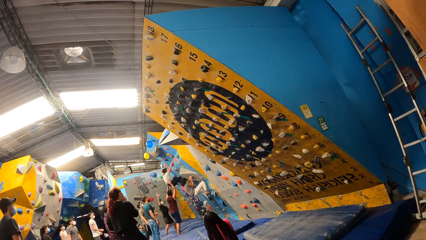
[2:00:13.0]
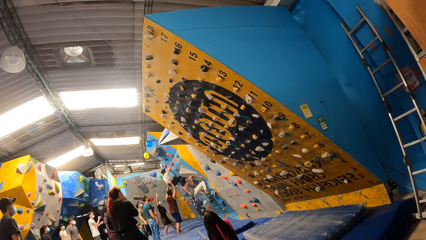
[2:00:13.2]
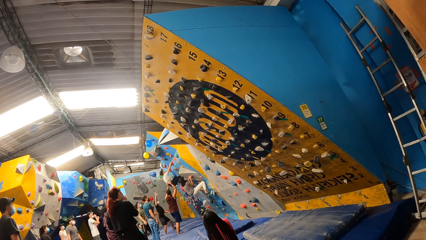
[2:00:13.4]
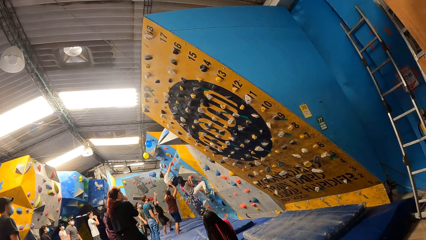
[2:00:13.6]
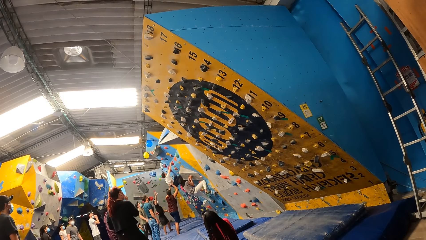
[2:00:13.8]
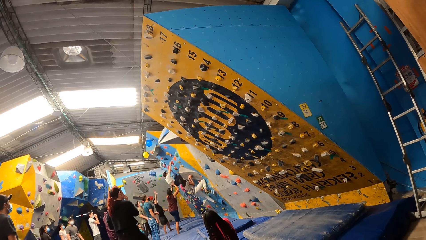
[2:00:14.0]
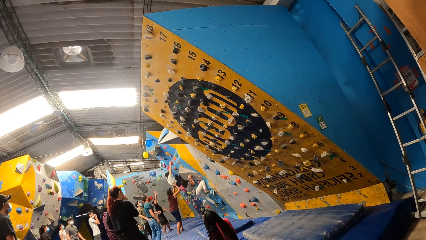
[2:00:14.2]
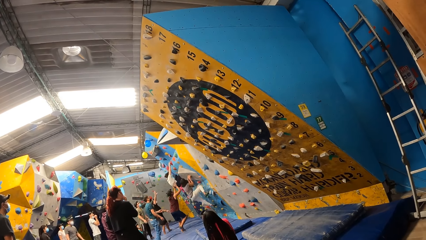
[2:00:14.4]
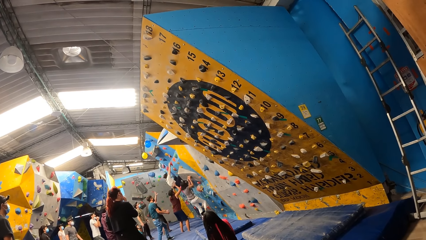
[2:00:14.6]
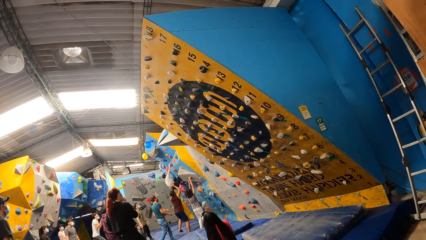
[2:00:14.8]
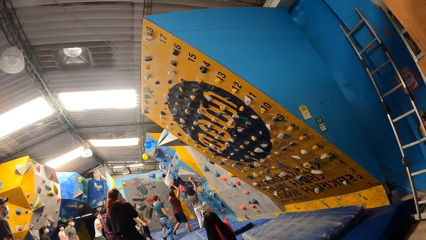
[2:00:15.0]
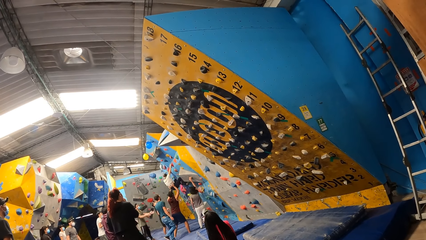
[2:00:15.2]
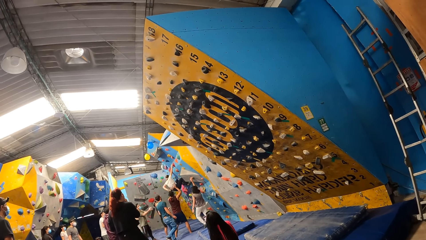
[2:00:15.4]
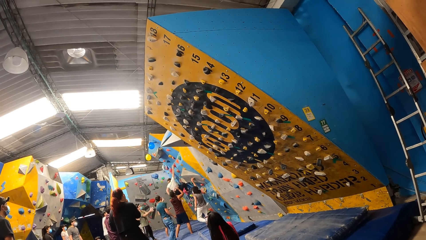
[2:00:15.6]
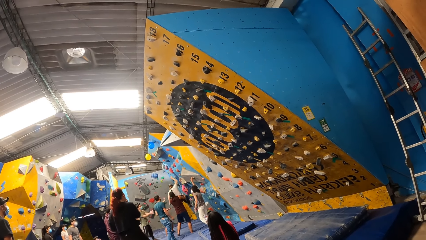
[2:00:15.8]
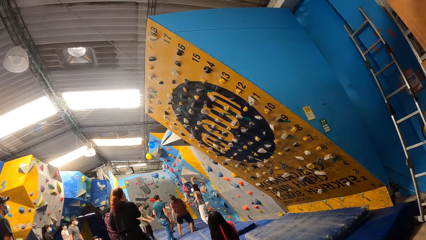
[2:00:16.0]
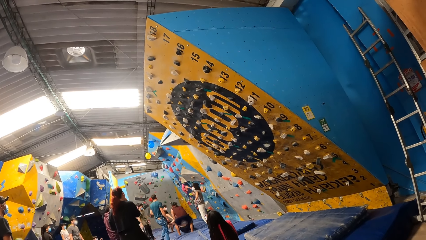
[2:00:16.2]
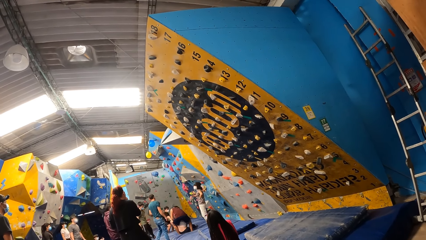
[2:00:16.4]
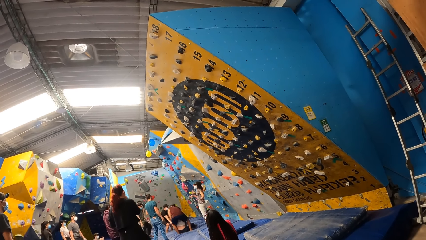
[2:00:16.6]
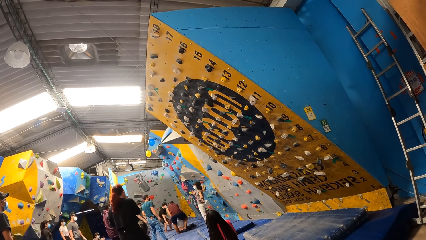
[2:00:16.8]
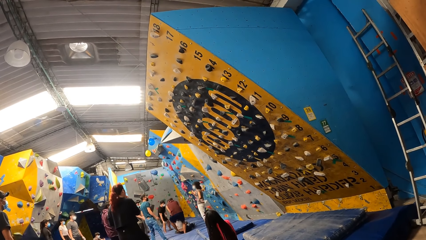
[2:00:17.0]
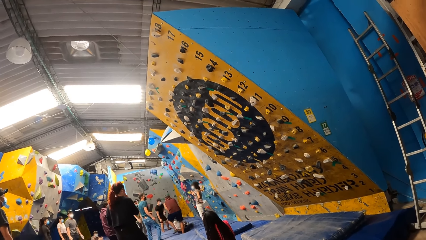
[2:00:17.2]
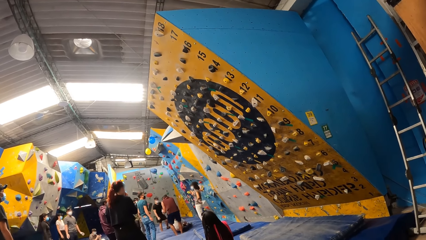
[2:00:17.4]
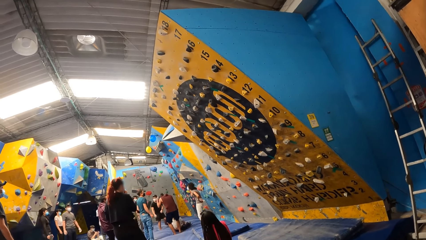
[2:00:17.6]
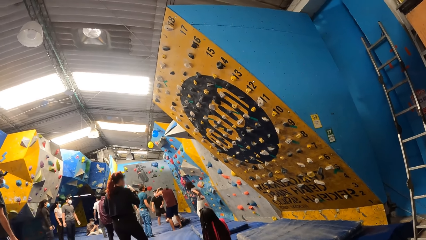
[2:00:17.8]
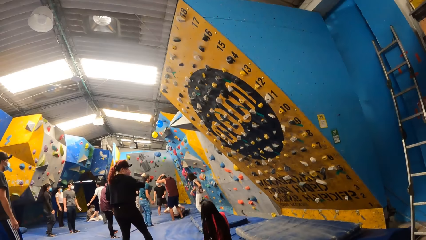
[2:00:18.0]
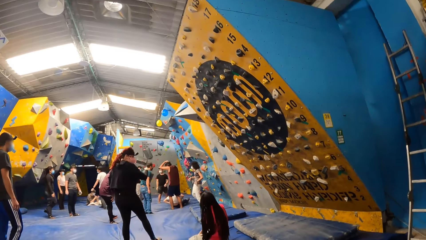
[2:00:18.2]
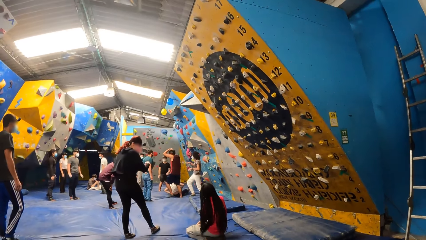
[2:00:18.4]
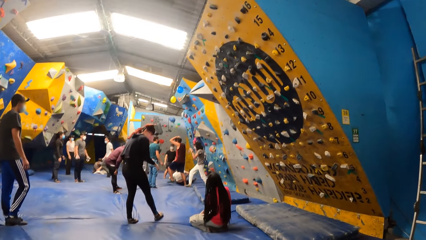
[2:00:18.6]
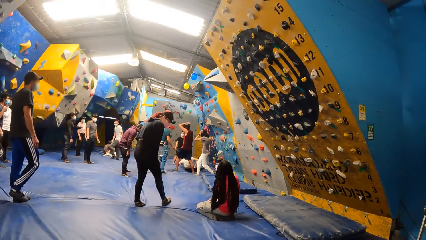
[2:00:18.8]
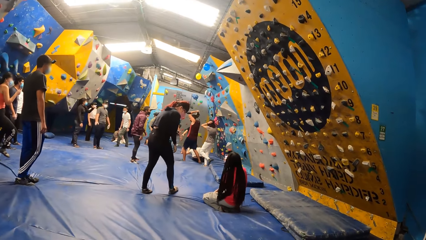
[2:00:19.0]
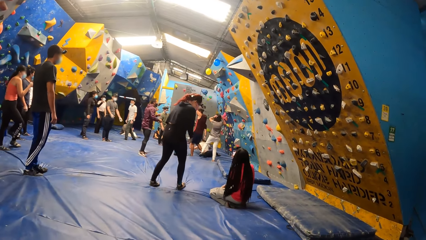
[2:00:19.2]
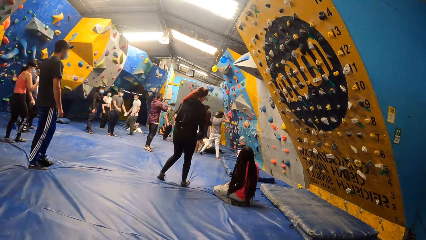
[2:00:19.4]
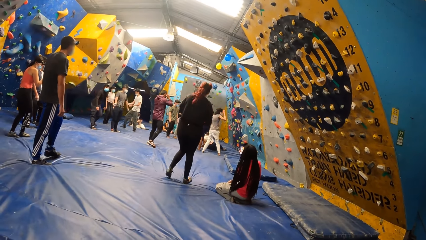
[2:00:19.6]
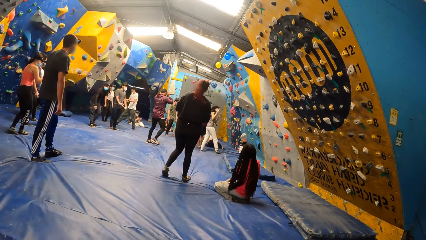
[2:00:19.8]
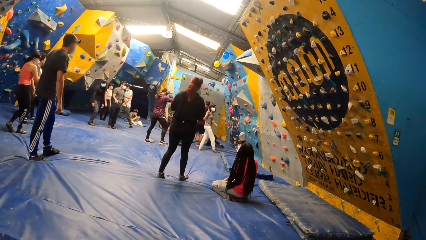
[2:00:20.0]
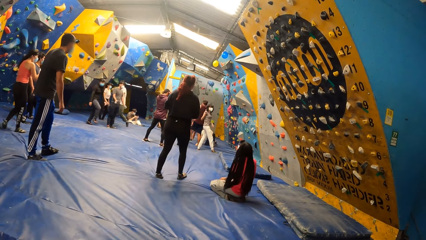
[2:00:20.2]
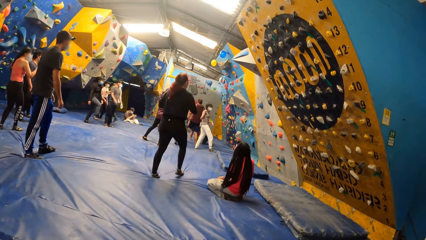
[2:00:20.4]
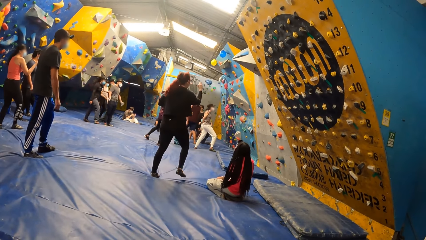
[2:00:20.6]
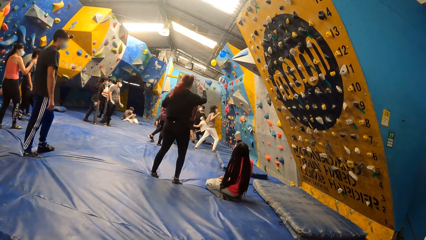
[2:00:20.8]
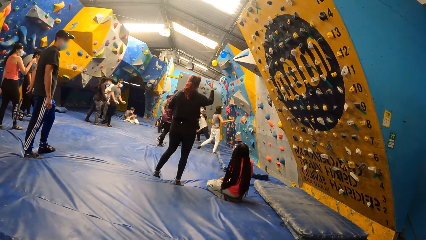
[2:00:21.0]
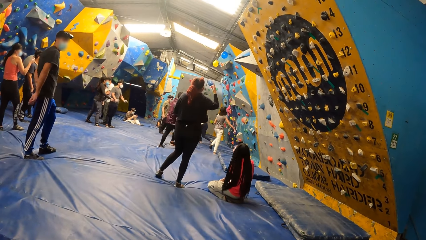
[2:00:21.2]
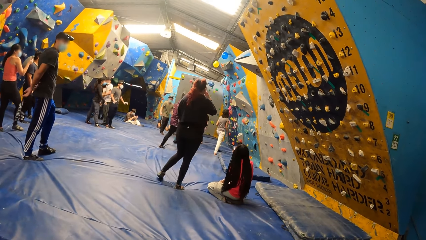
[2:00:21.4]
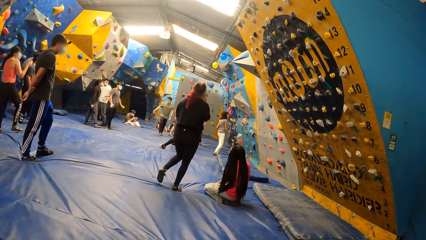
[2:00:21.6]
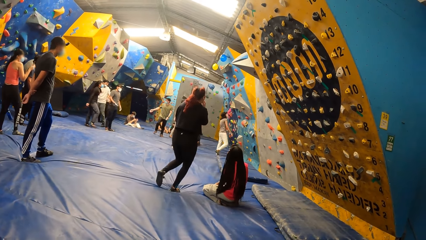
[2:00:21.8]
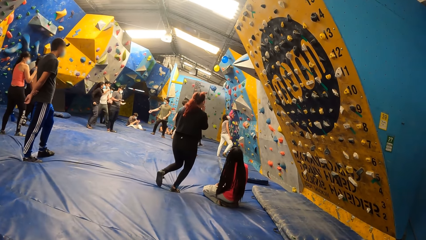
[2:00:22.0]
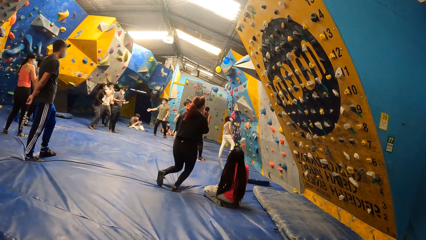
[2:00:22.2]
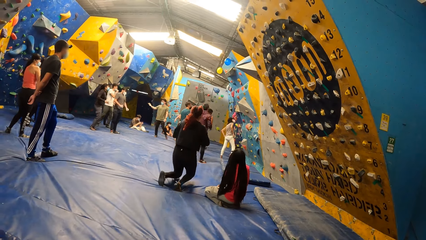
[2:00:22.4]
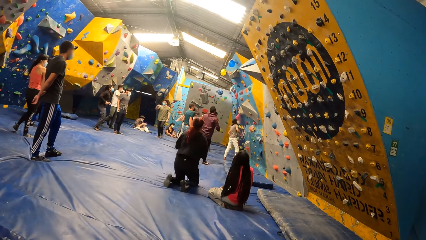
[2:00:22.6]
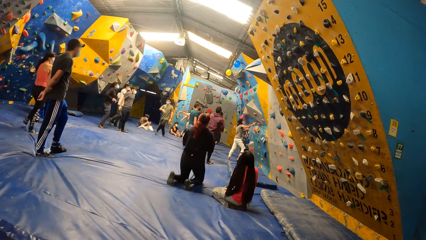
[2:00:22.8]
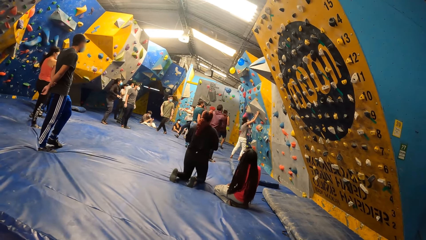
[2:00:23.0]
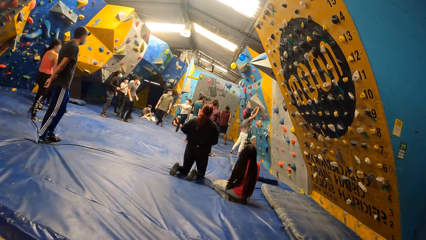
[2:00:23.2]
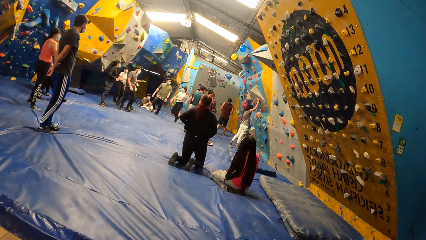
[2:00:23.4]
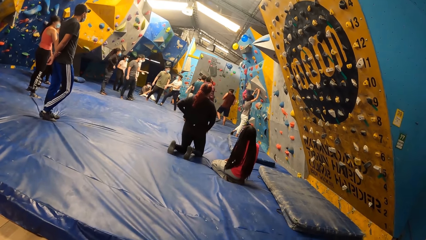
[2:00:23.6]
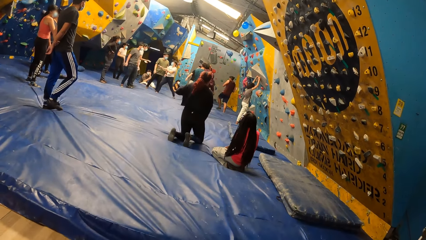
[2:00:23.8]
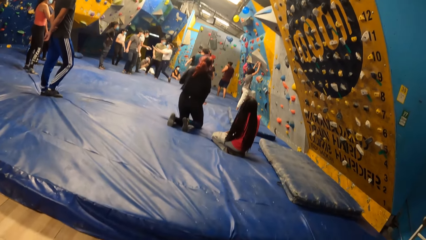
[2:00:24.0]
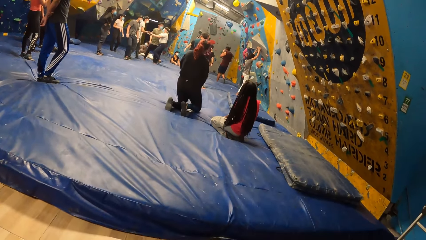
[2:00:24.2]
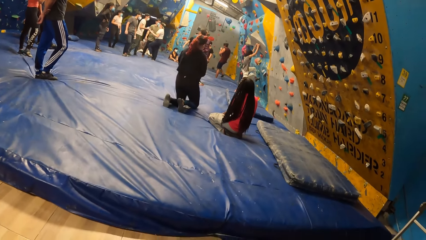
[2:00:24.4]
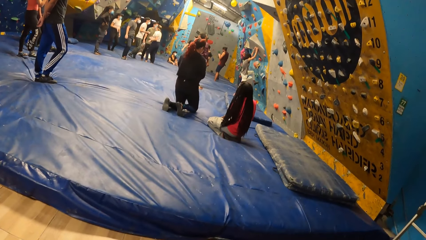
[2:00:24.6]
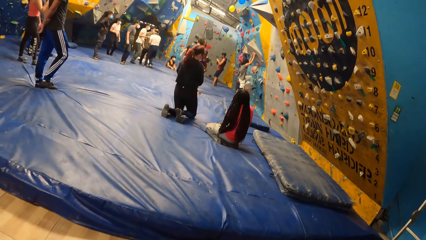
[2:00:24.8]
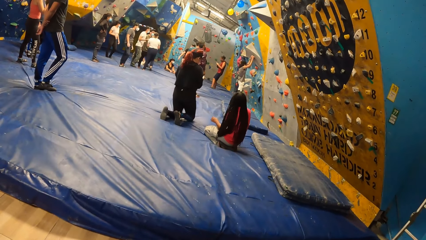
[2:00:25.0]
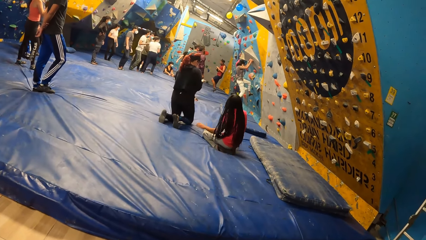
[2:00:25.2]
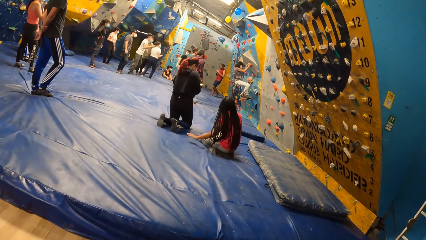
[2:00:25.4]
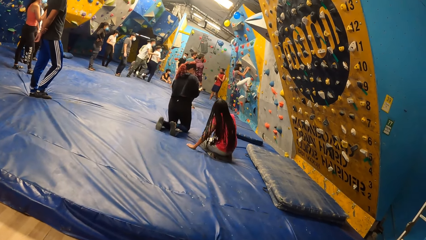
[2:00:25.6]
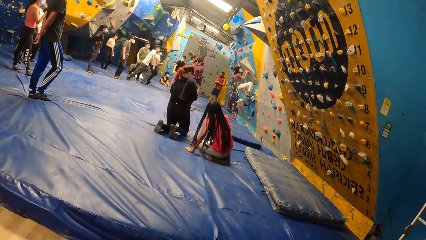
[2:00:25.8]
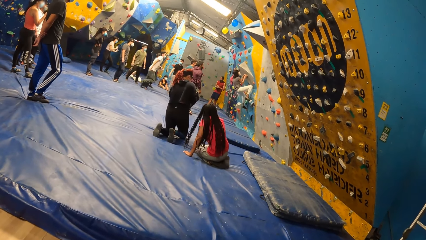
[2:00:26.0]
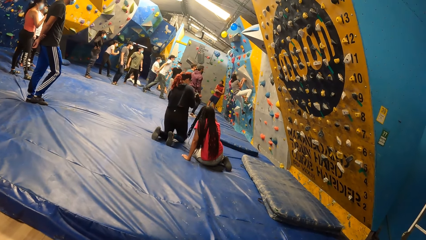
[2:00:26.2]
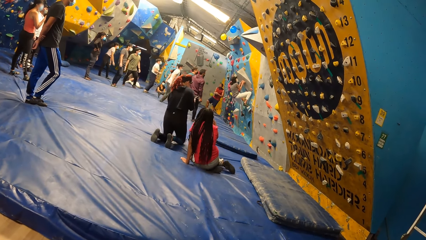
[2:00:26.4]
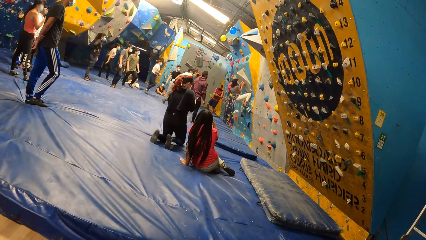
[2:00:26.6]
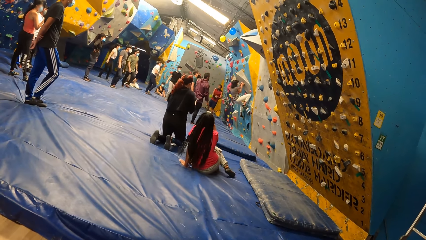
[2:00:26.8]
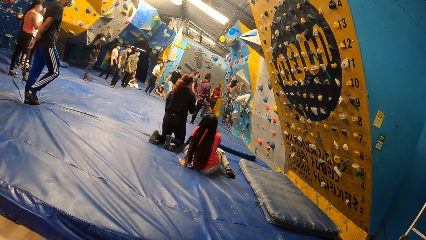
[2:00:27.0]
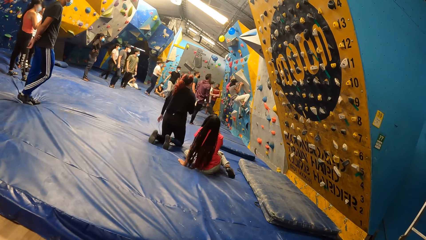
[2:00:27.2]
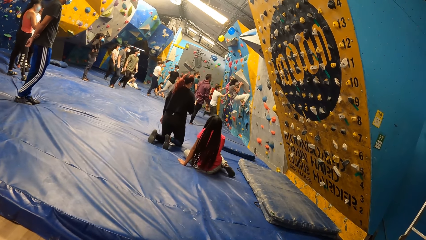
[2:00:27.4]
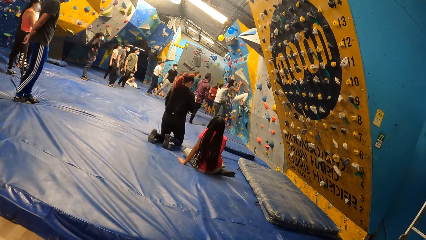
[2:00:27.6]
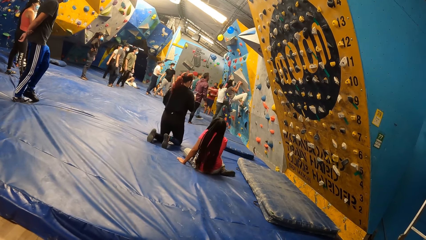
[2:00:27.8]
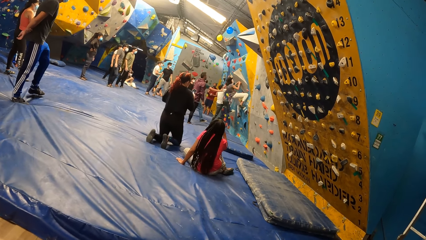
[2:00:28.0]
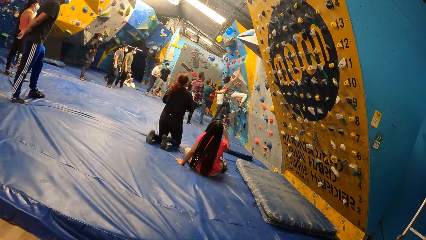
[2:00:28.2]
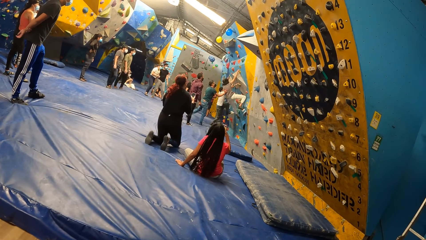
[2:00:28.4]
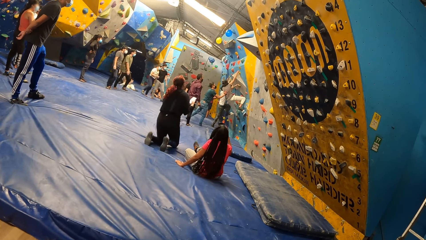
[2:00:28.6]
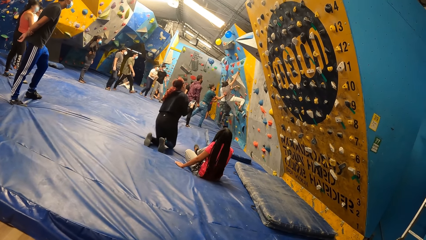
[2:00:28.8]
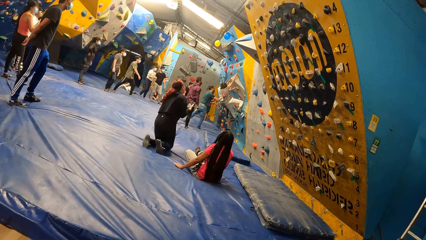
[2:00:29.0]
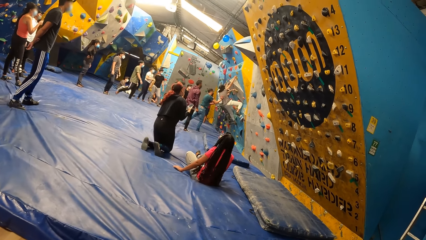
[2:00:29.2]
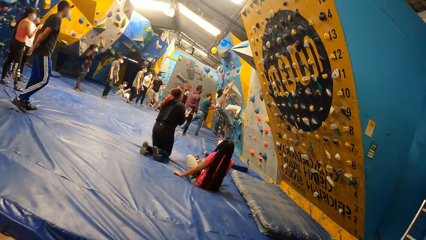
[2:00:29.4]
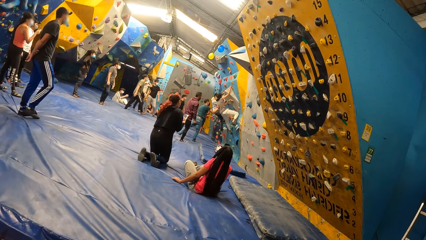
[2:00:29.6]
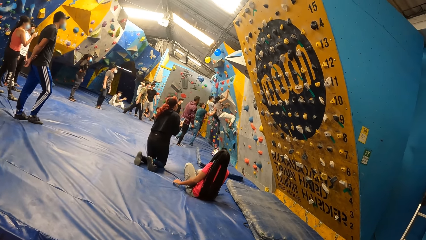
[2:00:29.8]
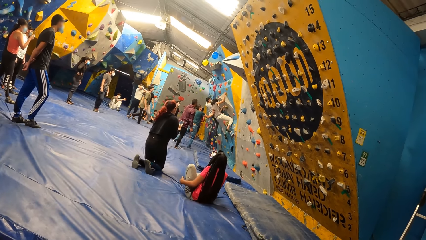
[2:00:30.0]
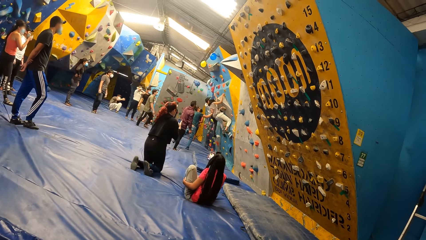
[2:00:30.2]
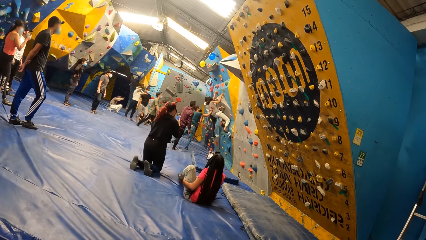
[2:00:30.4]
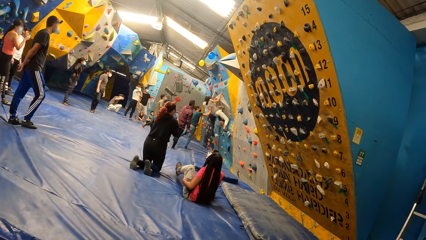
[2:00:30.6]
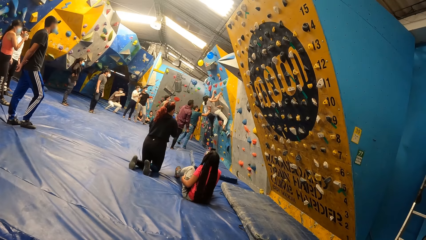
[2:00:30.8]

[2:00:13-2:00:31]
A lady climbs on a wall. A man jumps from the wall. The camera wearer looks around a room. Another lady moves around the room and kneels down on the floor. The camera wearer looks around the room. A third lady adjusts herself on the floor.
